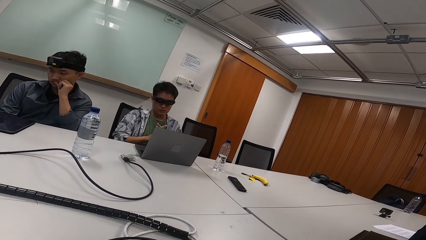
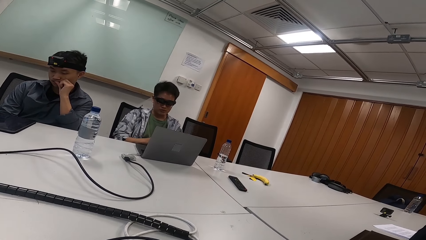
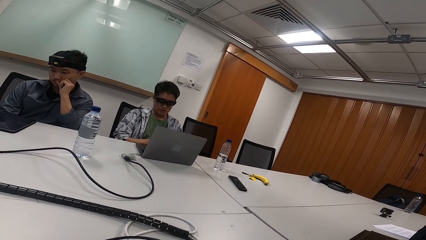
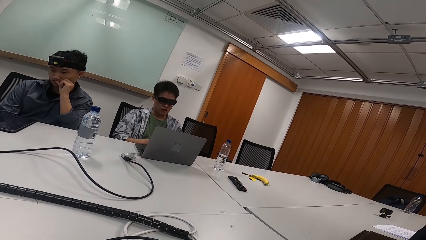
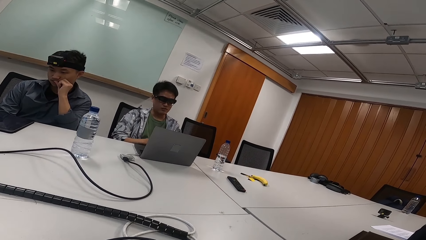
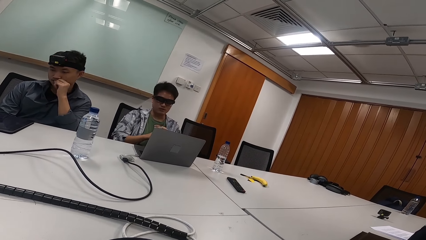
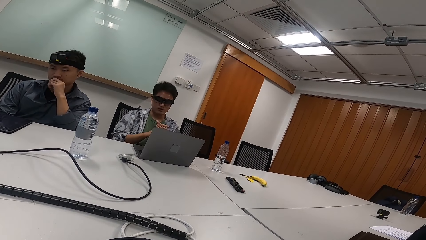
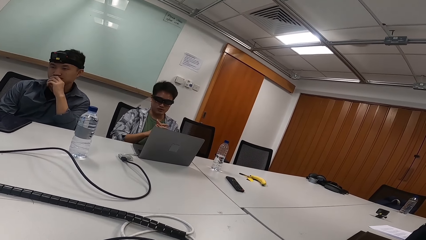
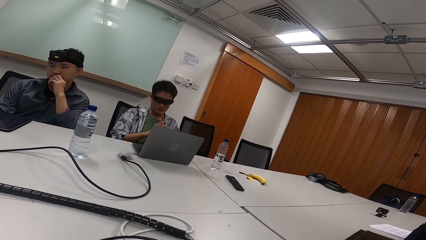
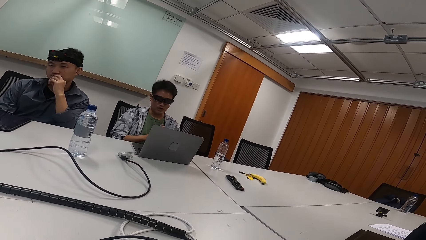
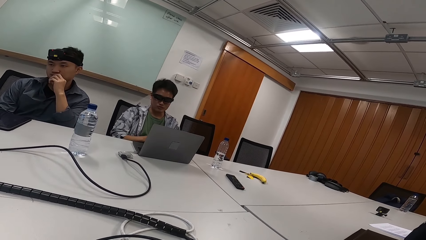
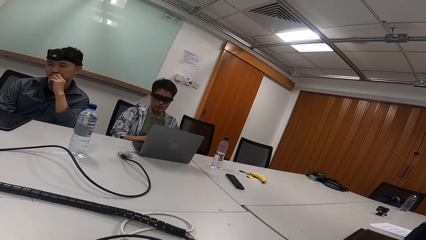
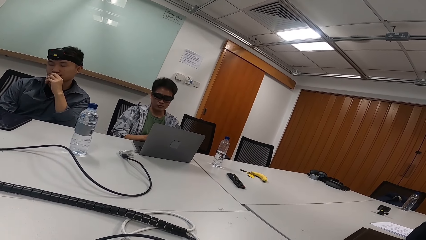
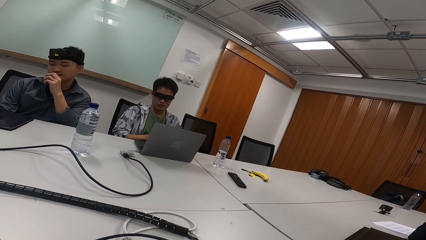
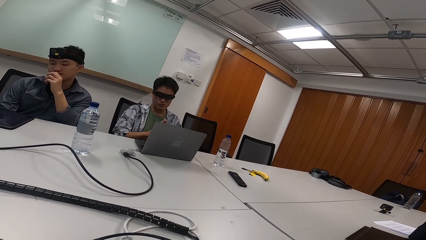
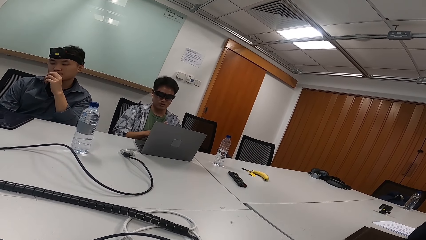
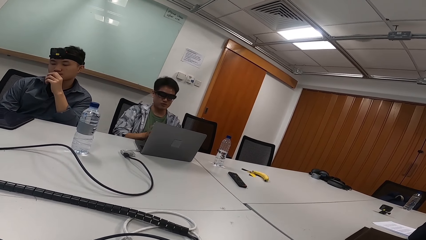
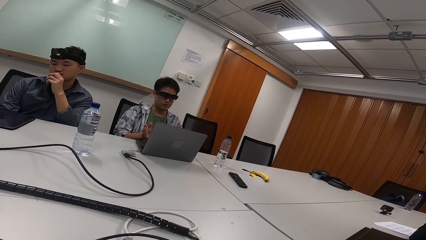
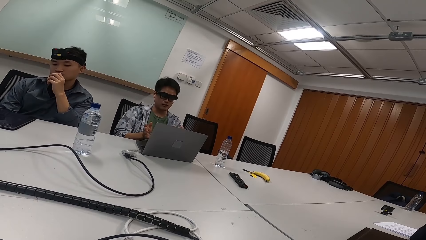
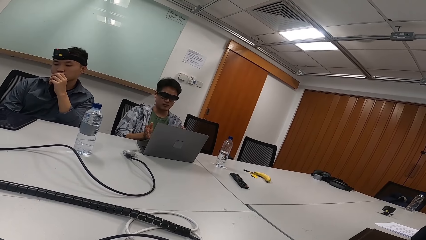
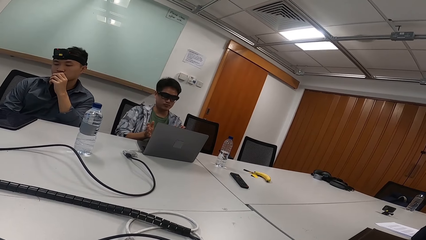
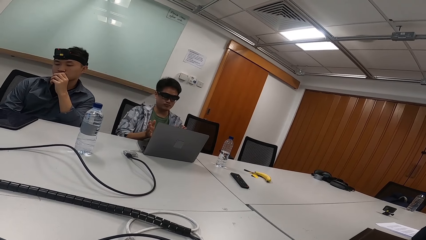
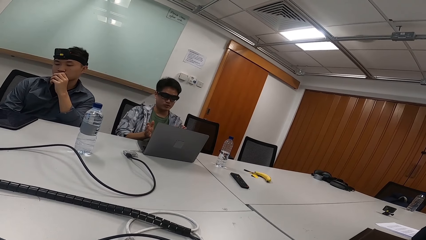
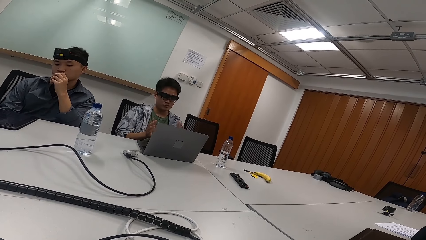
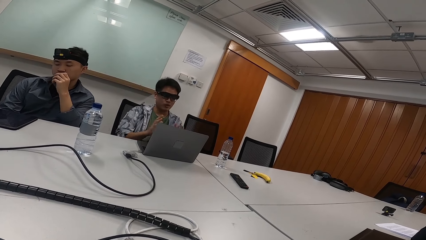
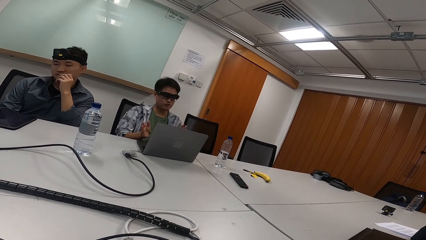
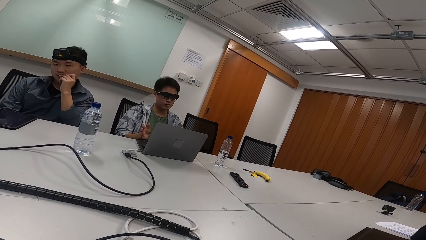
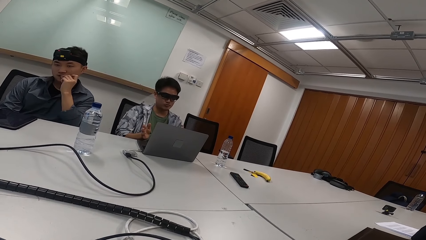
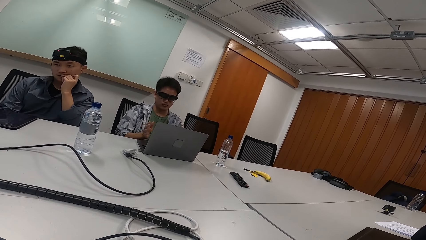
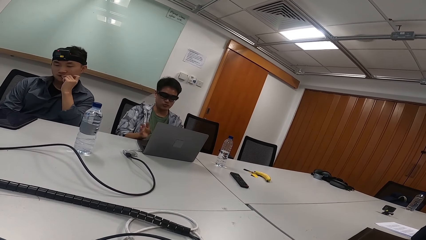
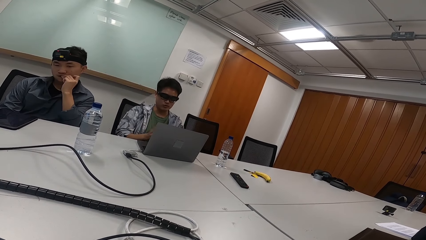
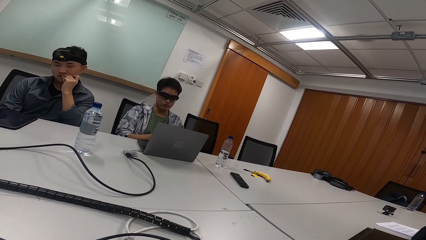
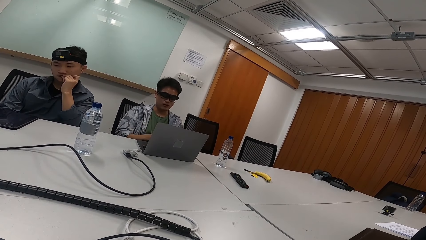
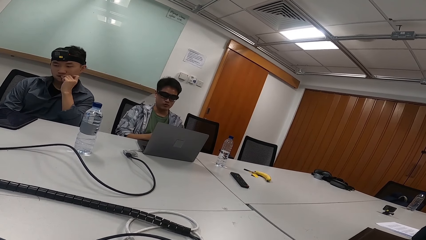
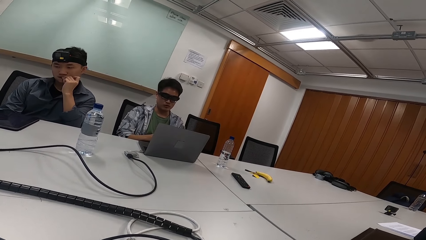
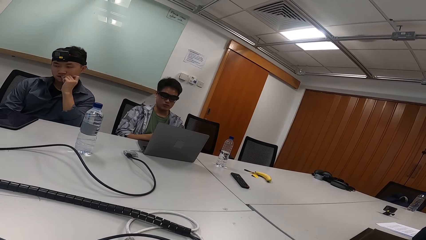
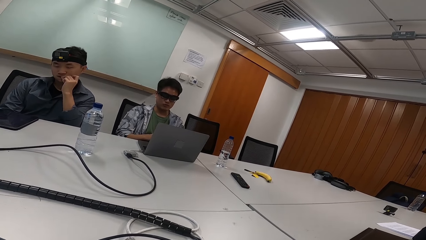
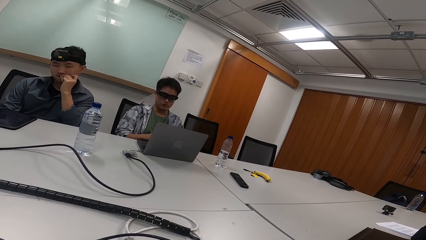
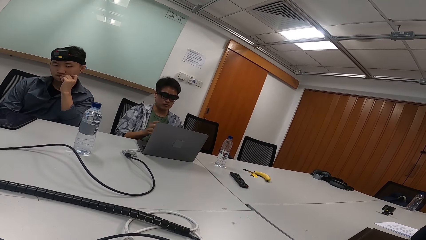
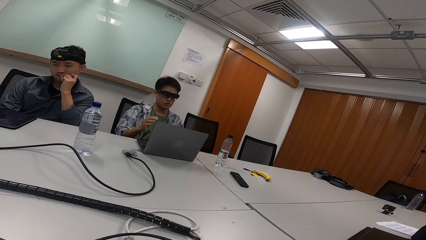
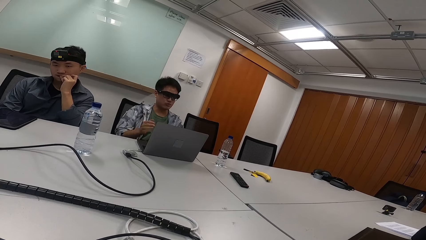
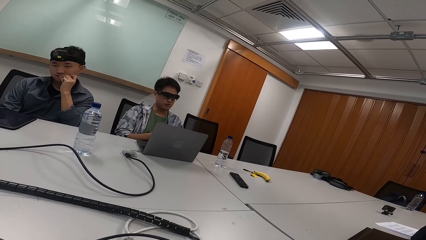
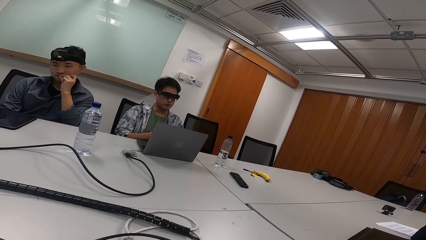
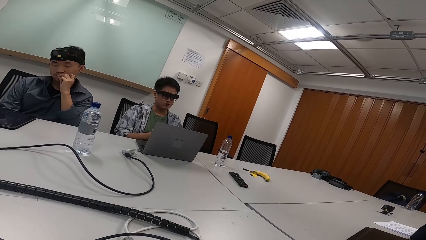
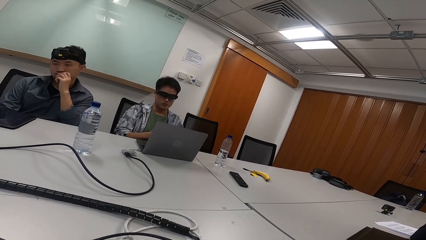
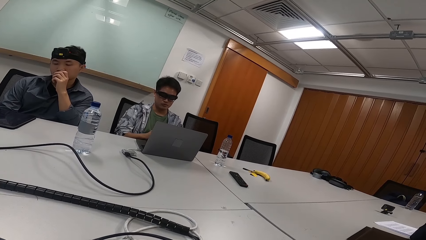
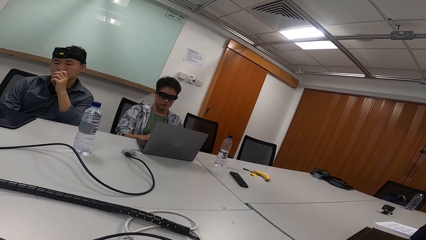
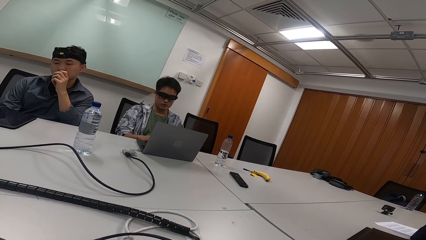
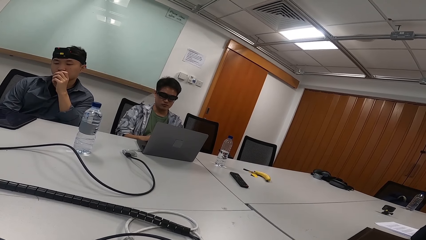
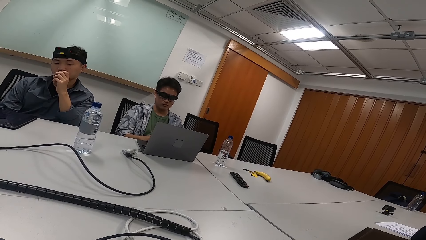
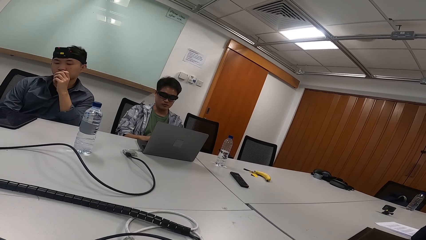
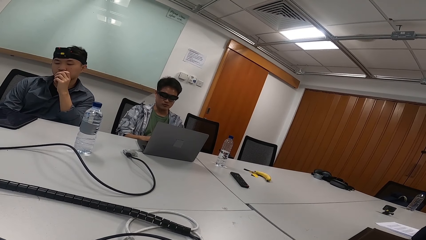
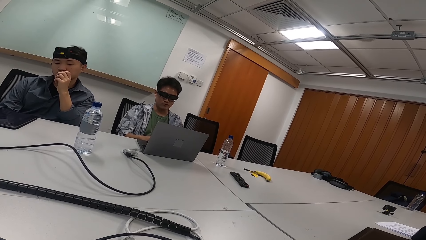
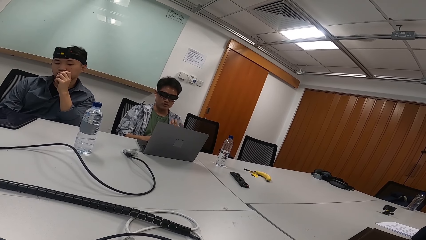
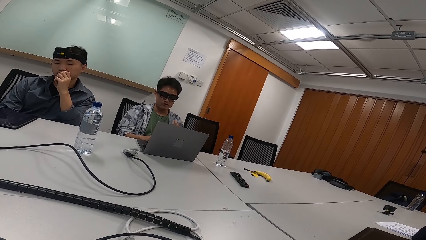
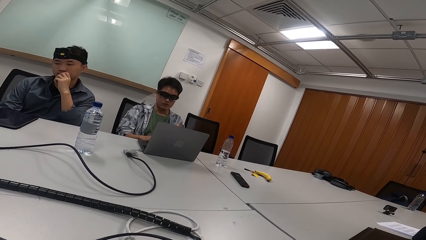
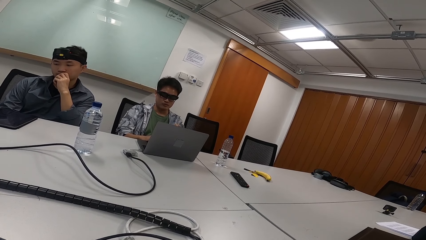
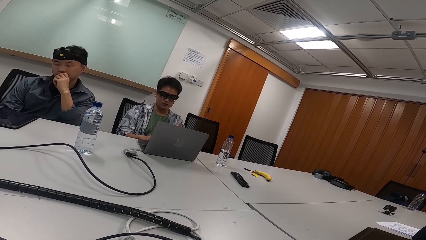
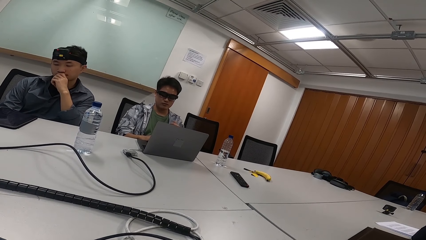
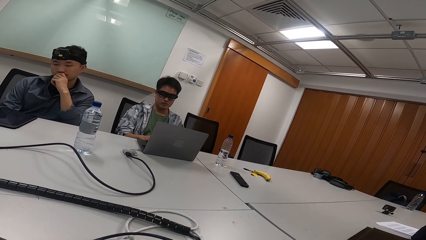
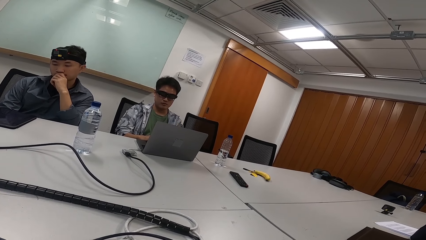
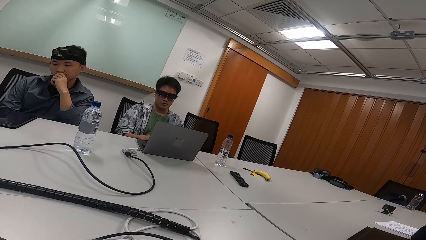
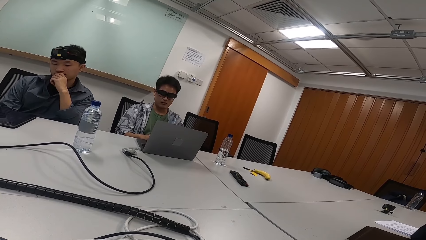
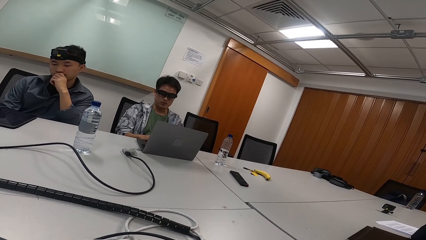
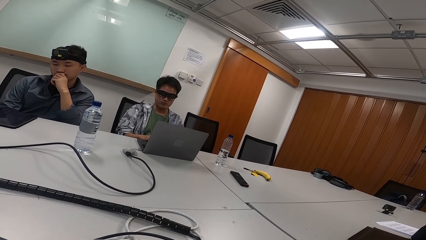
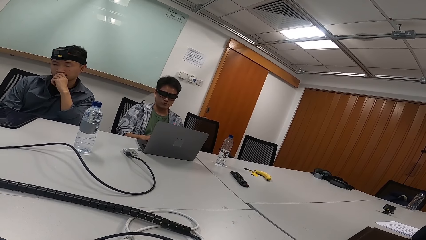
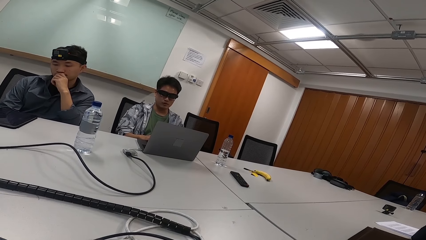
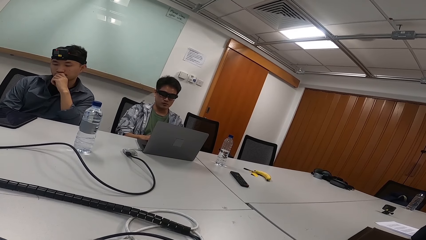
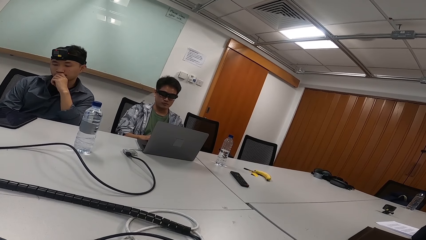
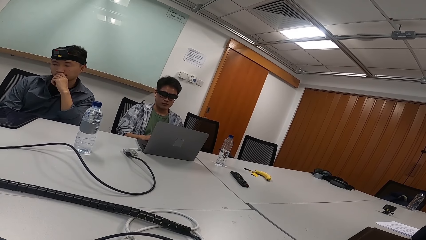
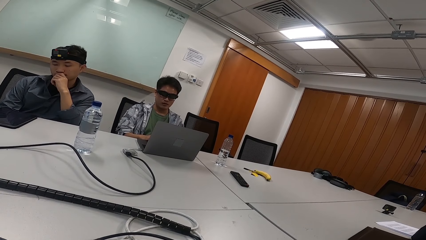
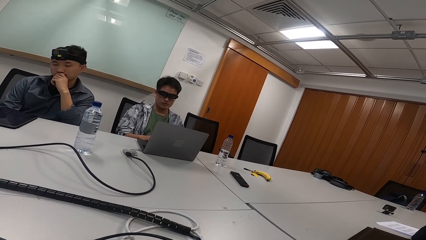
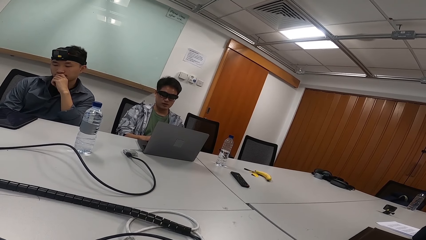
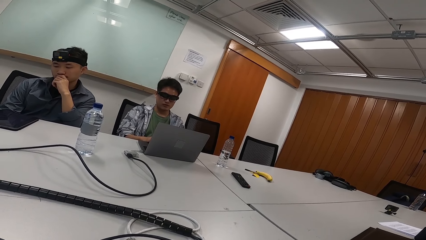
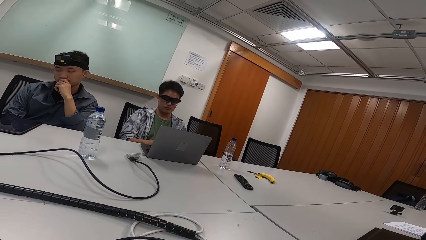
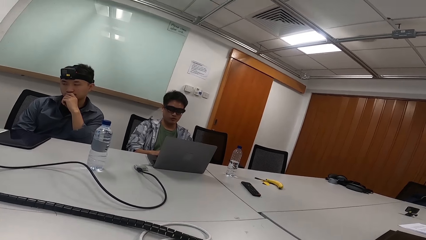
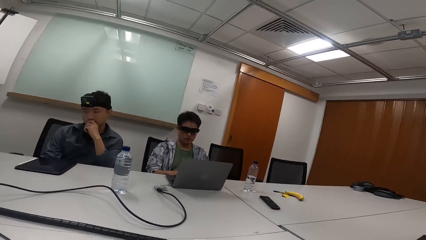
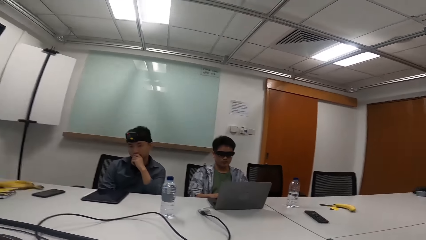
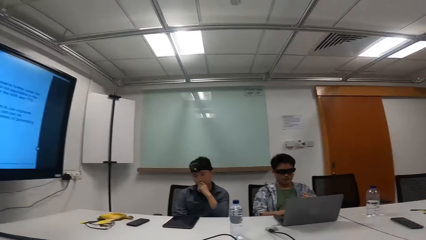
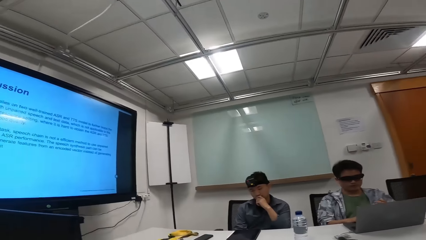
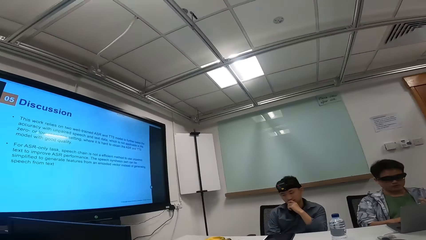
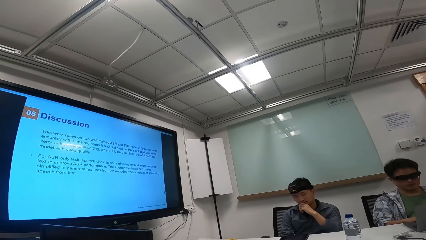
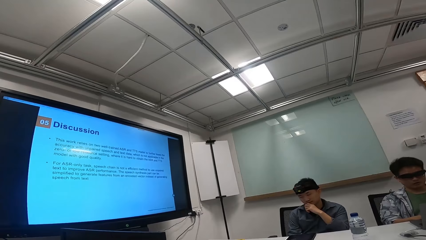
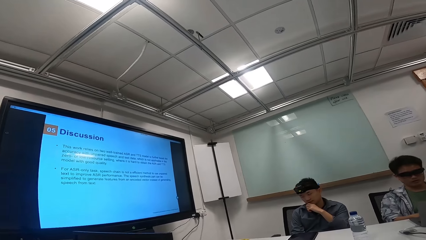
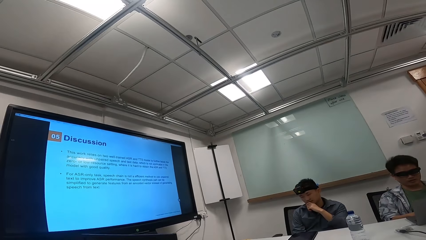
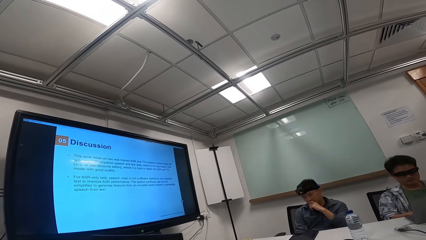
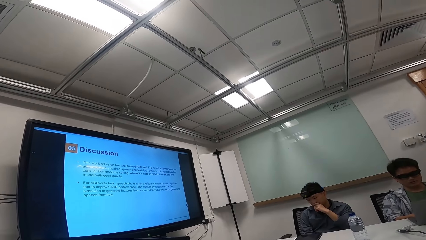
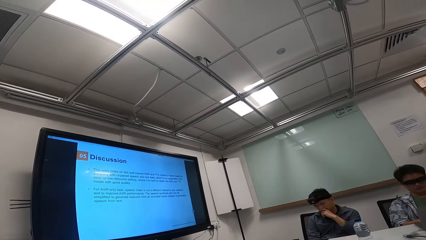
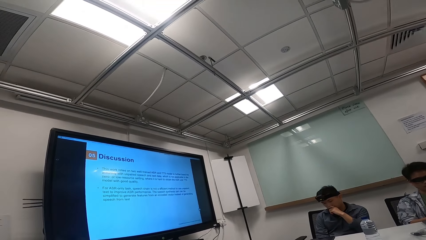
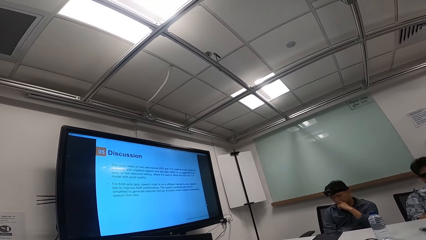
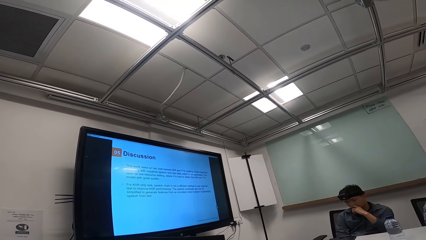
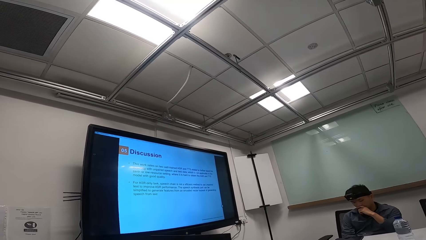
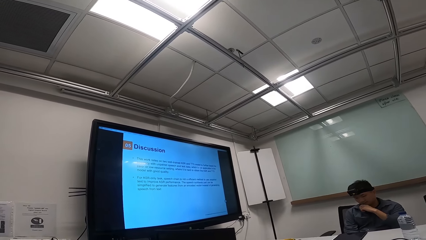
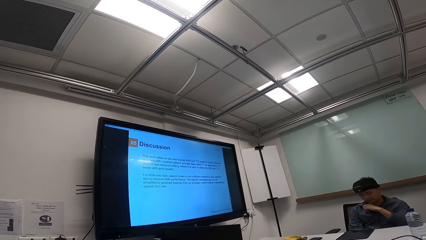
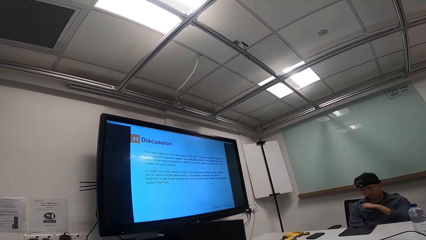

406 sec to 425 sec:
A person puts his left thumb in the mouth. Another person gestures with both hands. The first person looks at his right hand. The camera wearer stares at the screen. A man talks to two people and the camera wearer.
